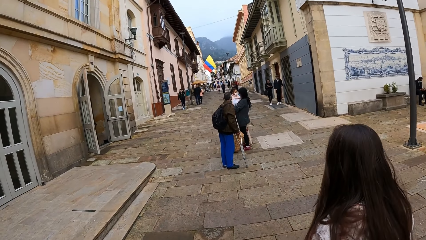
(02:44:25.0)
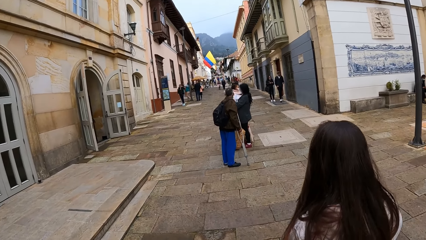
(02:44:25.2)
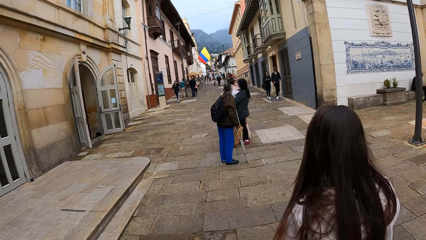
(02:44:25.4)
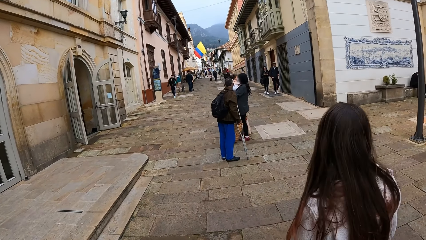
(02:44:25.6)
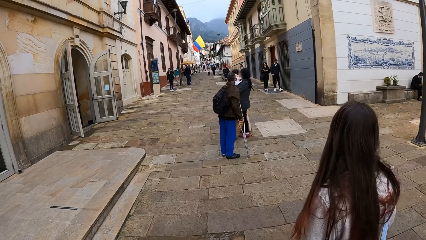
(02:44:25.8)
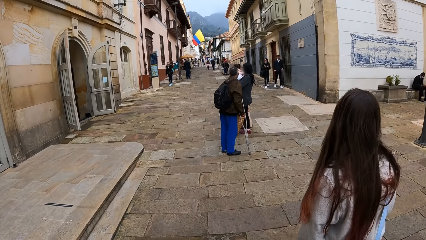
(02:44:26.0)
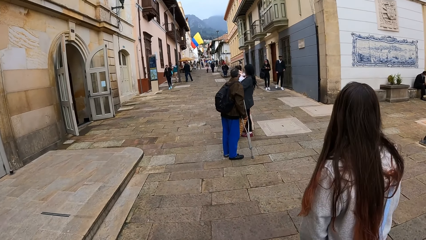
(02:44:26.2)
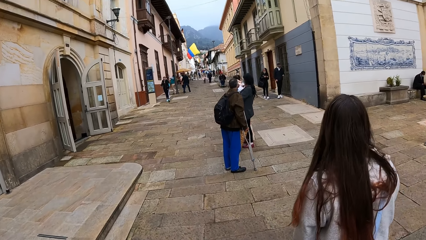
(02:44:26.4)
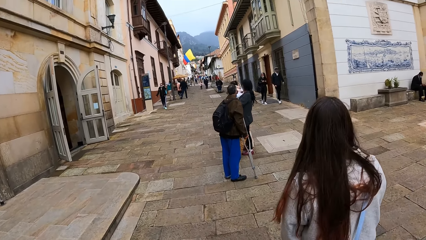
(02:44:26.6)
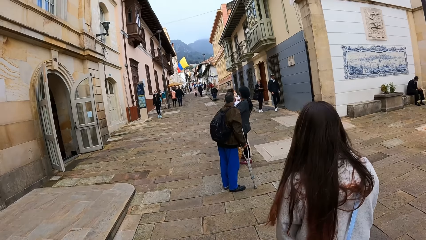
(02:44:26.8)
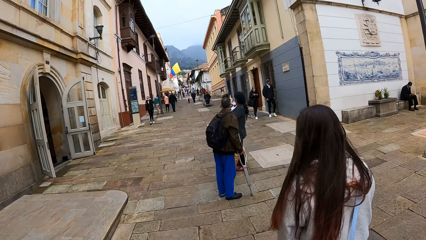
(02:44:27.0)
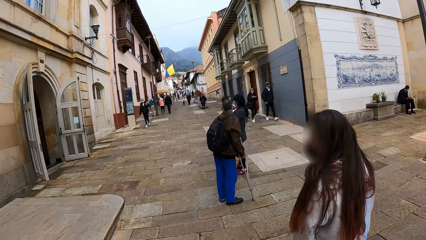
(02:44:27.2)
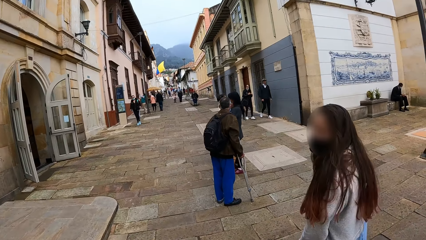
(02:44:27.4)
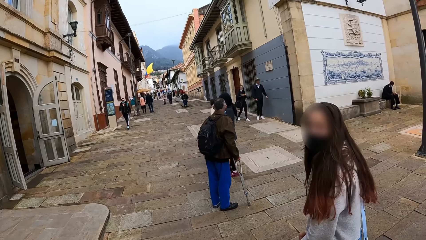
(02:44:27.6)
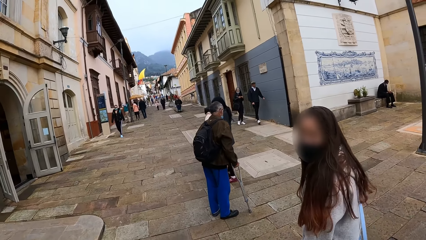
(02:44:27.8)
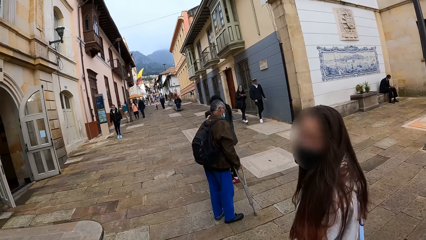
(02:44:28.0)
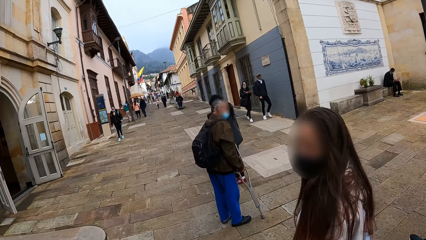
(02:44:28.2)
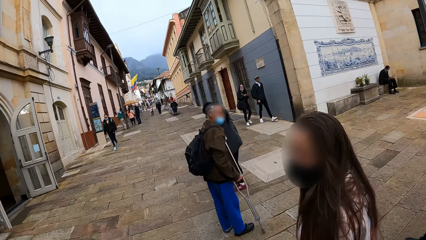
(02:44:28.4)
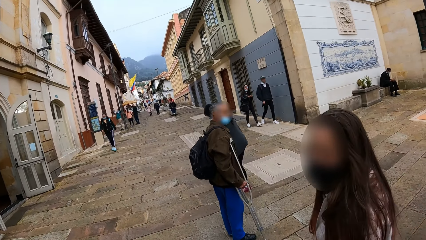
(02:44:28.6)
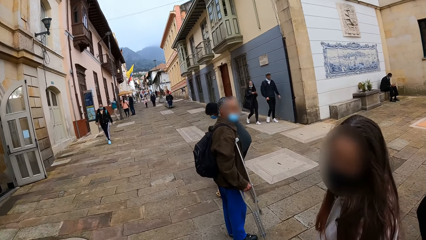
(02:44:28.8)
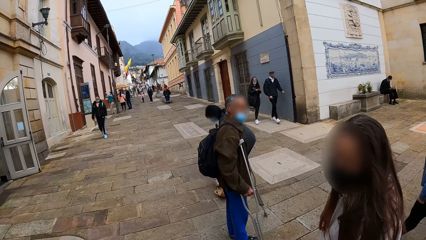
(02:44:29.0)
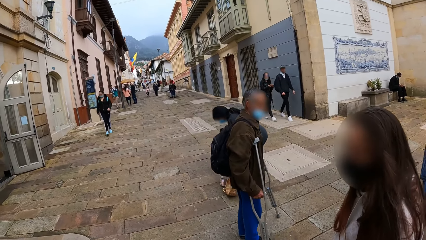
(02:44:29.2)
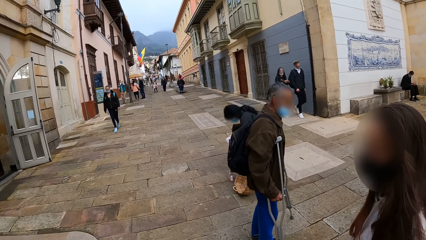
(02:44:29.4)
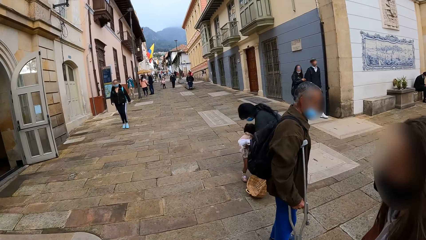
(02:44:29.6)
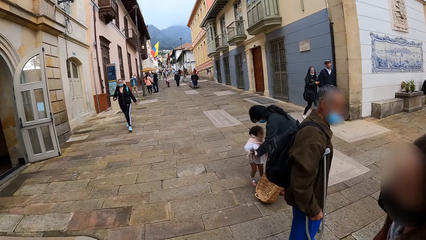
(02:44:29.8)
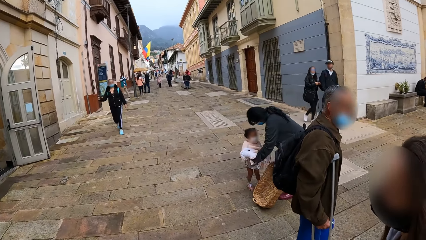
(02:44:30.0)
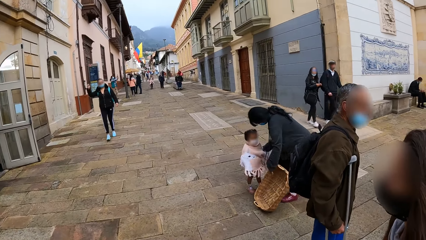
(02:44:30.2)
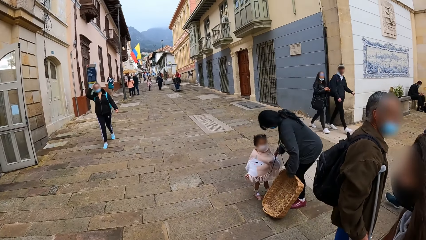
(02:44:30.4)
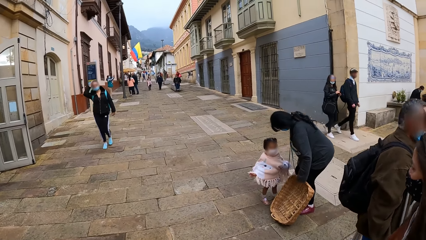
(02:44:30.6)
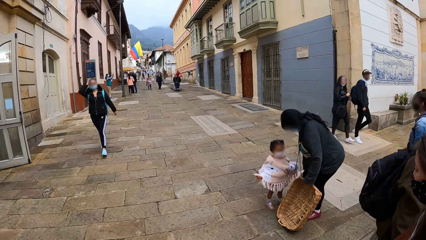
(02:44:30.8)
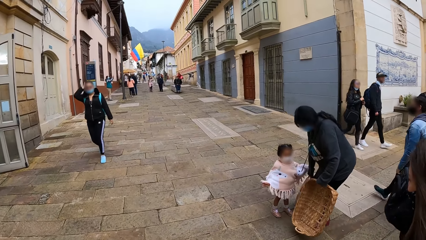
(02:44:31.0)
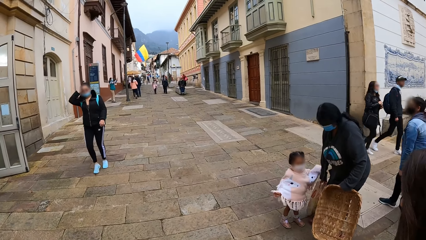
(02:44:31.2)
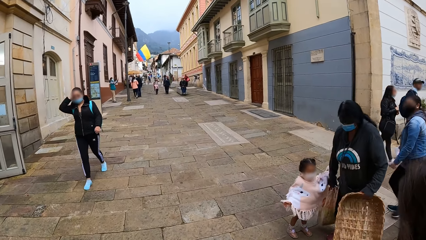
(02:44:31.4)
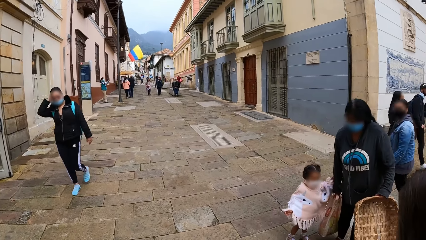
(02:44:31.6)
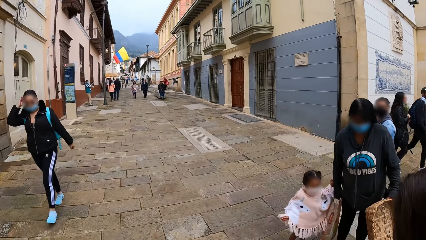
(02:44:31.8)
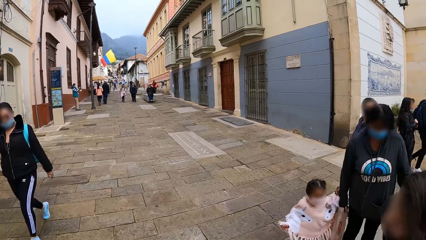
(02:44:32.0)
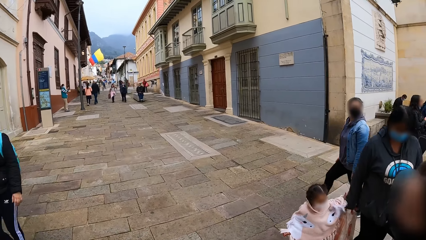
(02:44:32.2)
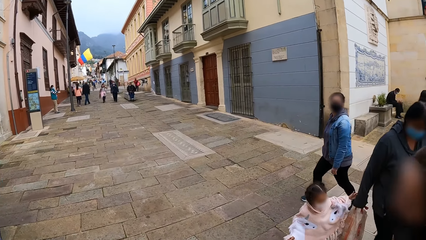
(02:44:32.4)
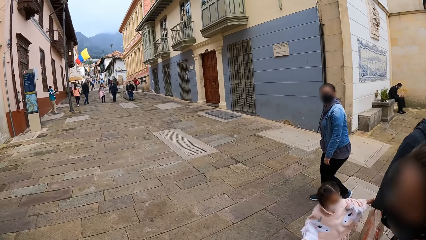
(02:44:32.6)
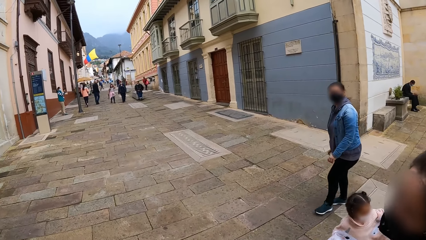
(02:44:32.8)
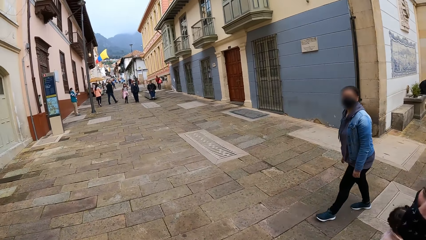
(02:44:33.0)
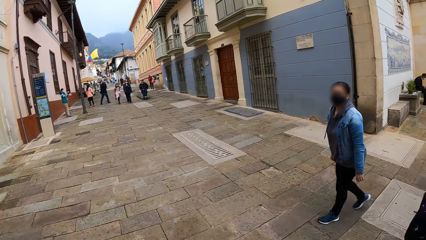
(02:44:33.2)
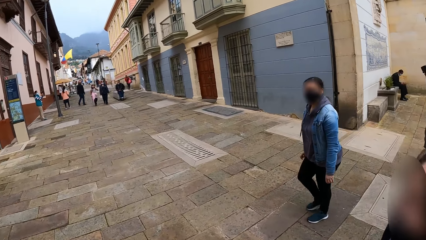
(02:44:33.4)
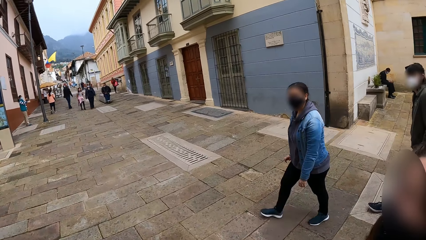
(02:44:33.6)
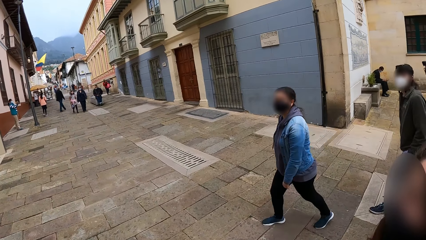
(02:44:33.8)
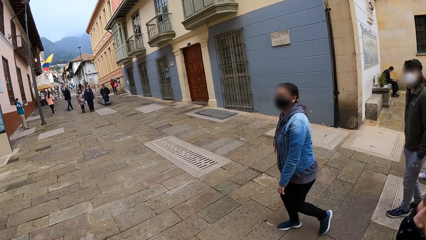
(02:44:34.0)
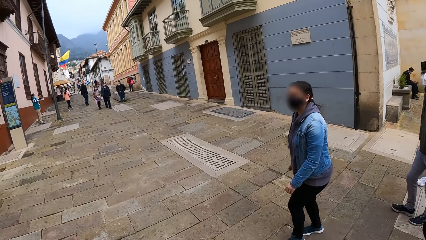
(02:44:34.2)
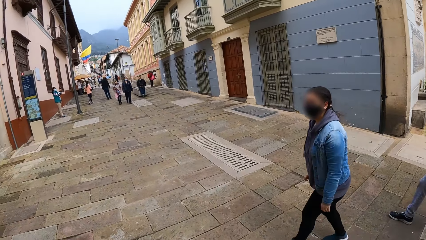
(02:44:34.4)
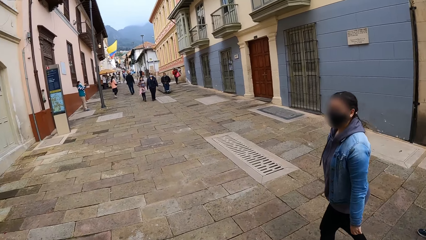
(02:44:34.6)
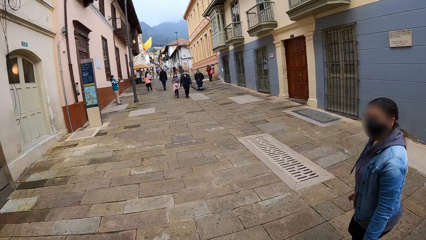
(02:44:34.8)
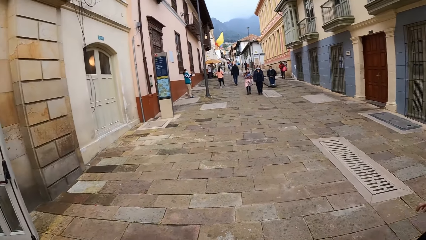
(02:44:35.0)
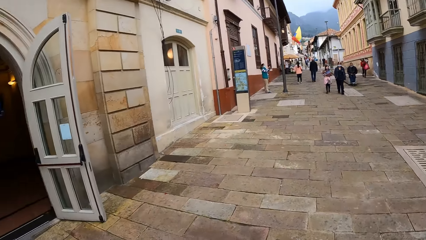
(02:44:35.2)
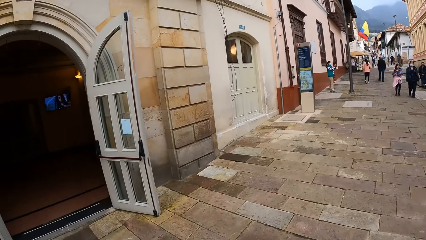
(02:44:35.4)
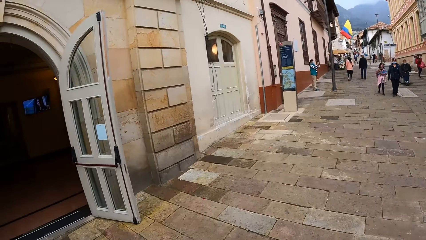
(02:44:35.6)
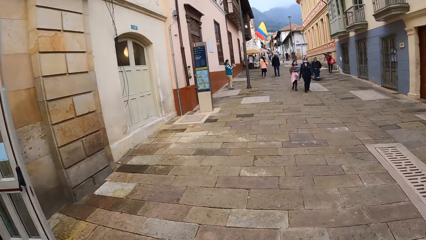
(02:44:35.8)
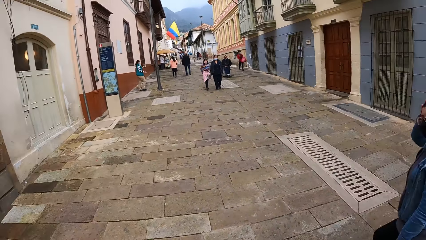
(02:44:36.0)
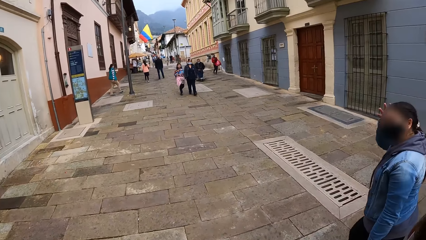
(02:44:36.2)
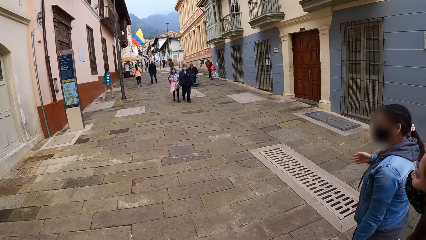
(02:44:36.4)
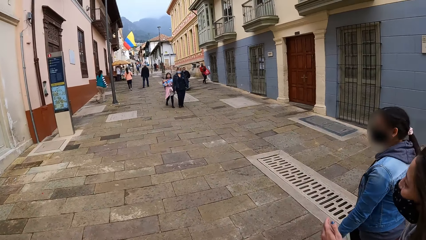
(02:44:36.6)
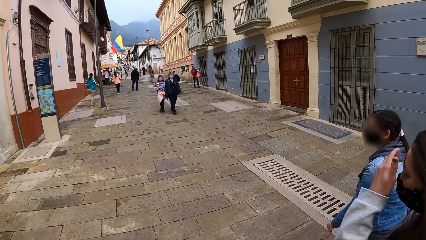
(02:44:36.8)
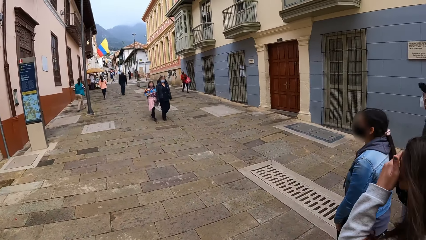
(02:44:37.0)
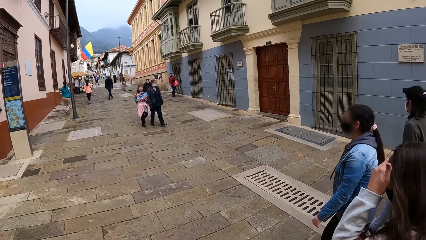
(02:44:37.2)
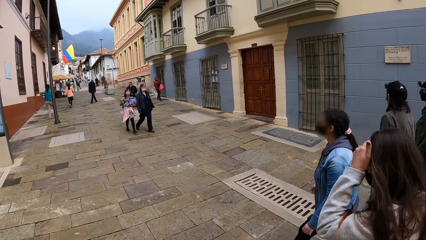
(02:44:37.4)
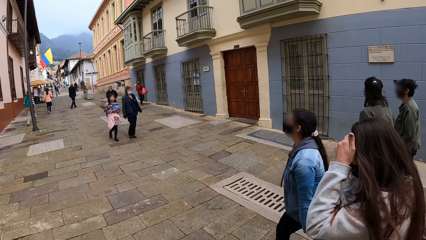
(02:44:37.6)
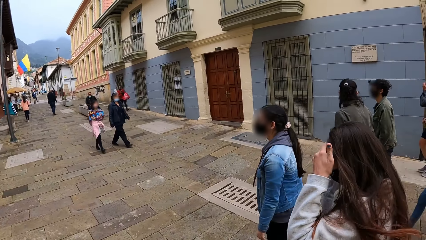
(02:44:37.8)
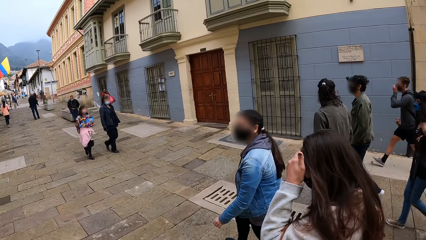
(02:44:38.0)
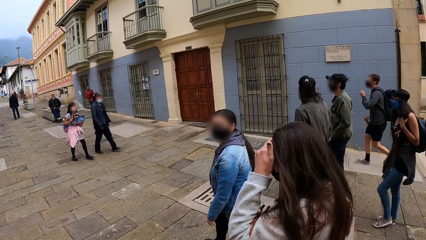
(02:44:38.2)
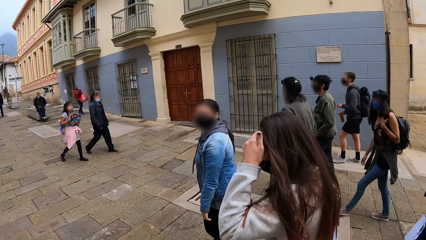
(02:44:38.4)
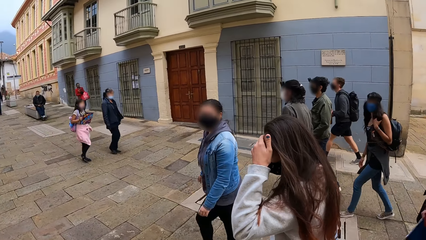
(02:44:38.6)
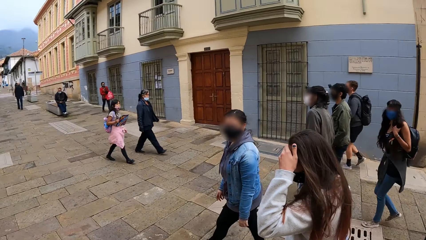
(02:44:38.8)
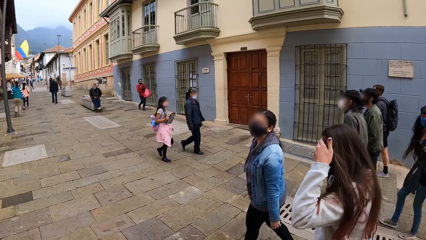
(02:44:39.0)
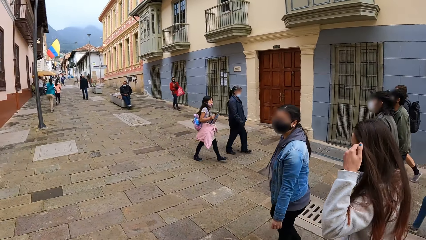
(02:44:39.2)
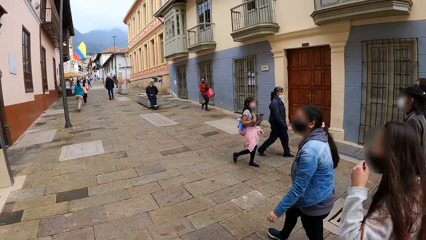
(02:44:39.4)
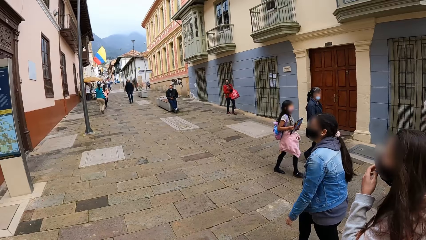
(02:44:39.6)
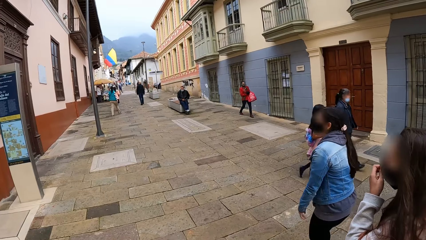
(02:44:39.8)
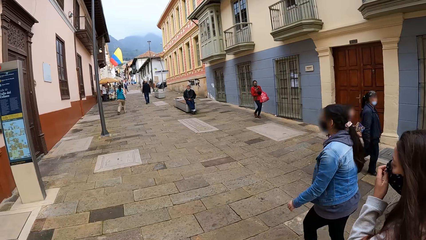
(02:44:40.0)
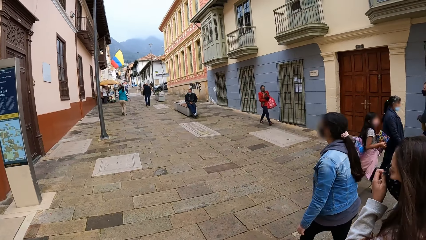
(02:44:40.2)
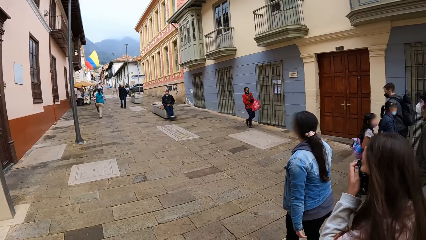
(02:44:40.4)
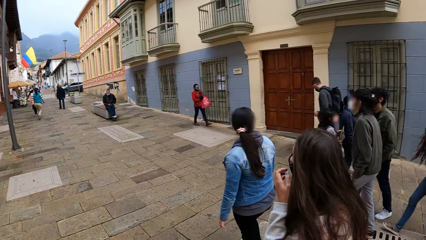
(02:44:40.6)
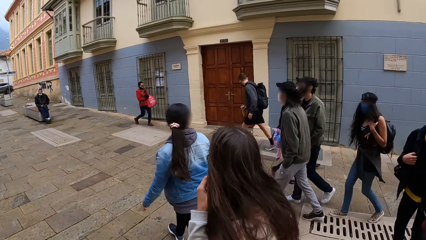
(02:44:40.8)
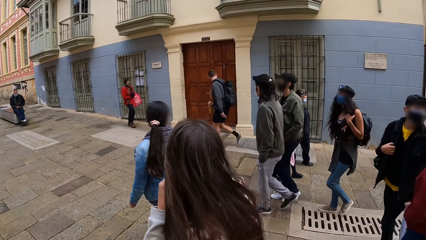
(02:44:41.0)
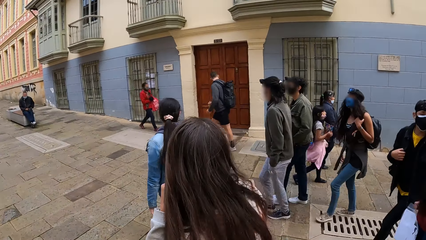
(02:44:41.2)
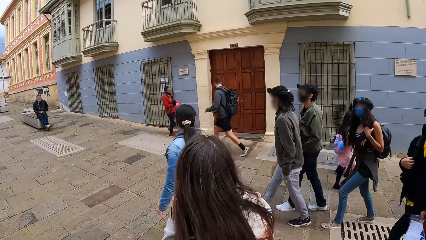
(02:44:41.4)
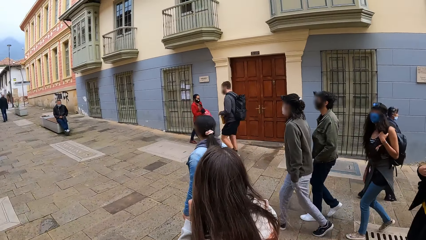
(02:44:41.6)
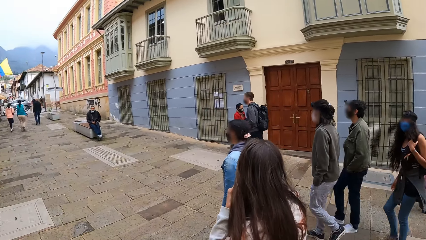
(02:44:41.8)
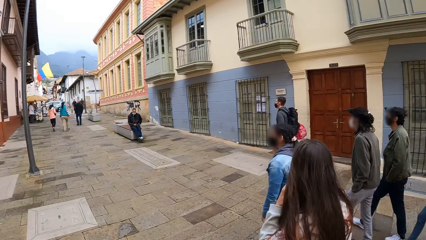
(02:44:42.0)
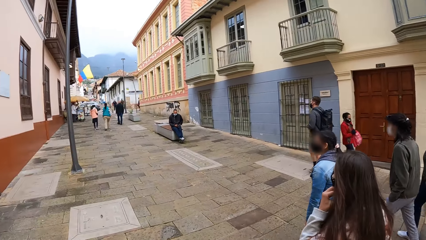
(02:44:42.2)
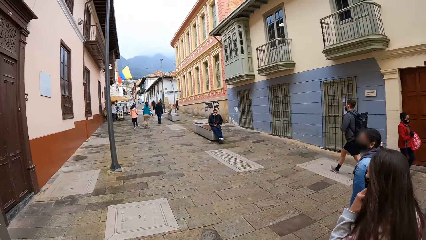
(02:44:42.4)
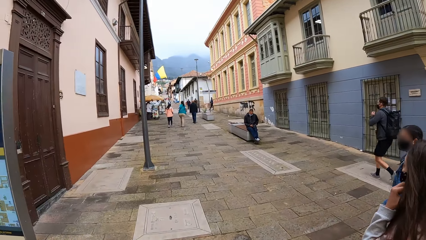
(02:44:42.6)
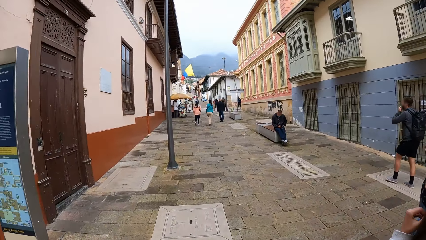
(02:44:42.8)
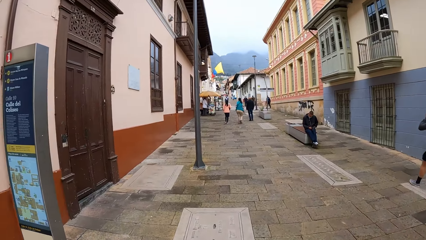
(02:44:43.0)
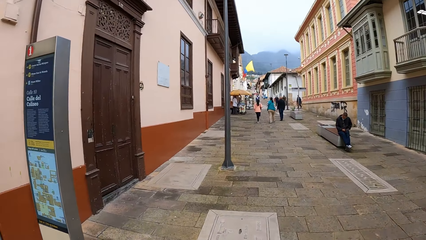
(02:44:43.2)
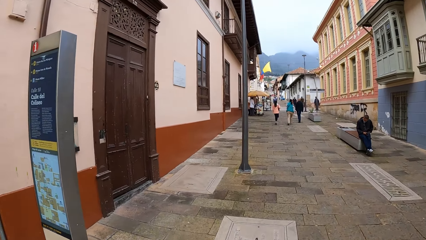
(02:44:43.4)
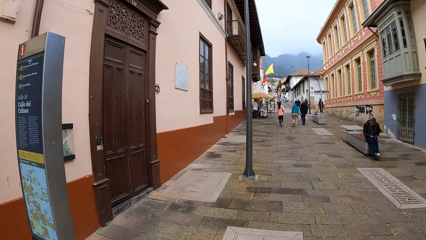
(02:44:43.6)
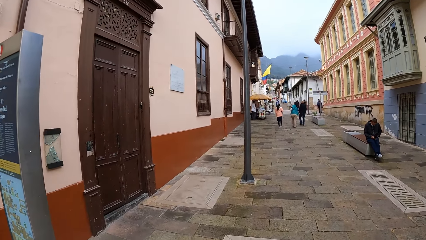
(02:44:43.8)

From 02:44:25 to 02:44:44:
A lady walks in the pavement. The camera wearer talks with the lady. They walk in the pavement. Another lady walks in the pavement. The camera wearer looks around. Another lady touches her head. The first lady walks in the pavement. The lady who touched her head touches a face mask. A man walks around. Another lady walks around.
